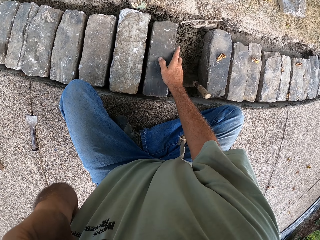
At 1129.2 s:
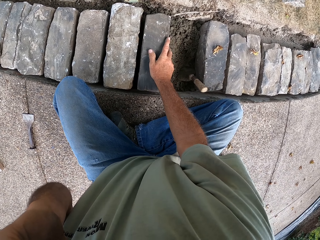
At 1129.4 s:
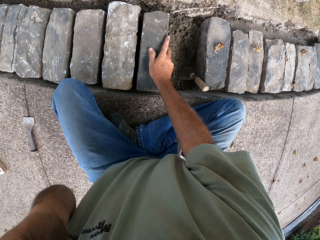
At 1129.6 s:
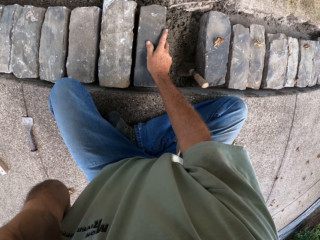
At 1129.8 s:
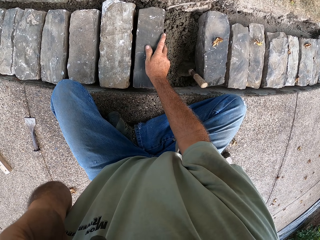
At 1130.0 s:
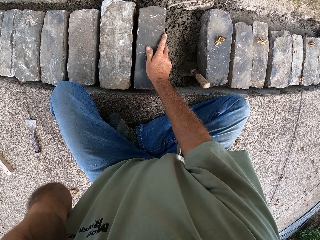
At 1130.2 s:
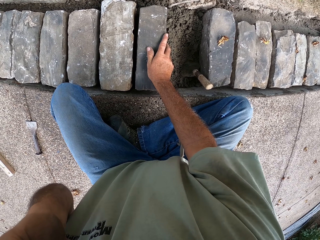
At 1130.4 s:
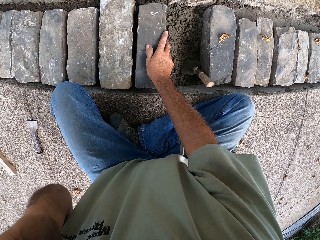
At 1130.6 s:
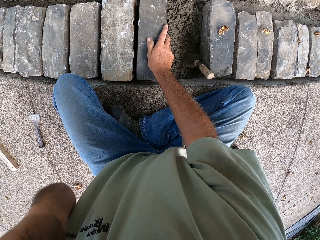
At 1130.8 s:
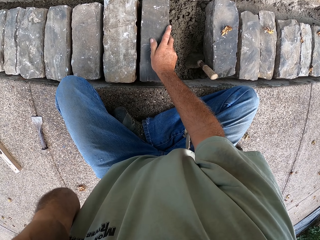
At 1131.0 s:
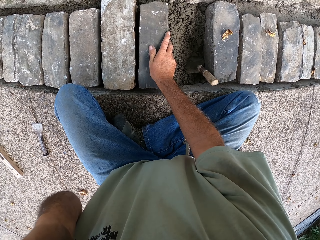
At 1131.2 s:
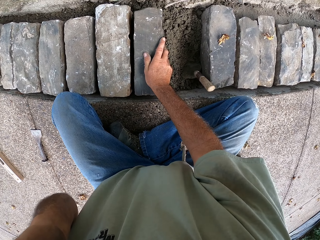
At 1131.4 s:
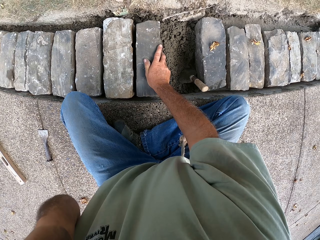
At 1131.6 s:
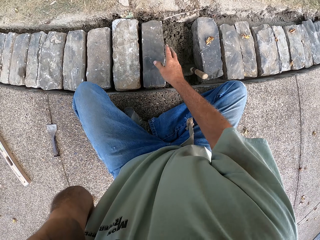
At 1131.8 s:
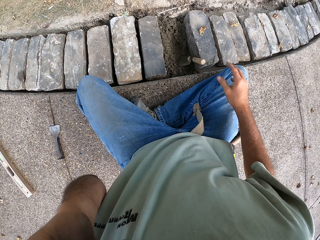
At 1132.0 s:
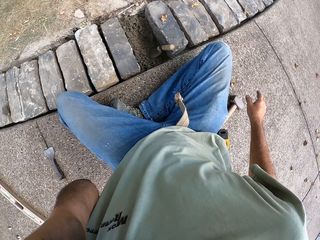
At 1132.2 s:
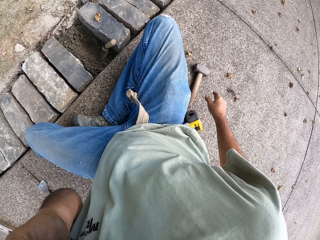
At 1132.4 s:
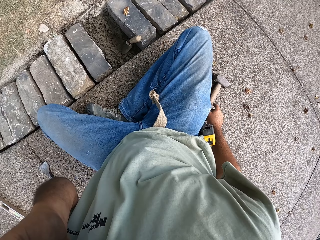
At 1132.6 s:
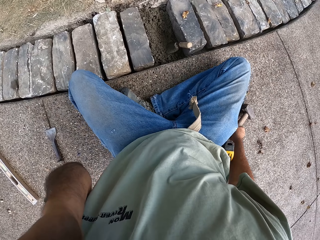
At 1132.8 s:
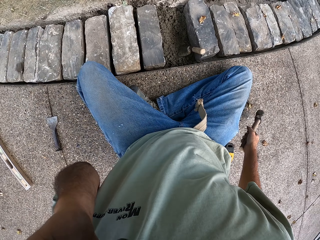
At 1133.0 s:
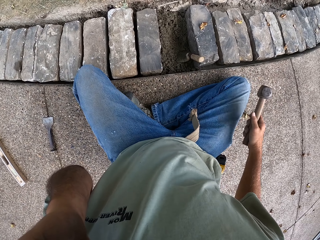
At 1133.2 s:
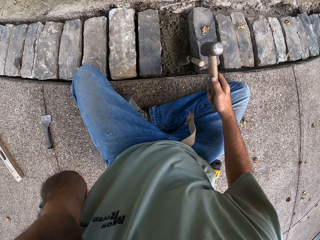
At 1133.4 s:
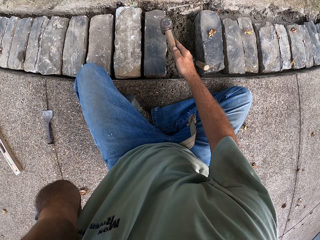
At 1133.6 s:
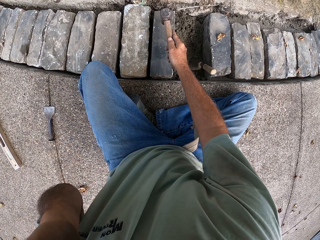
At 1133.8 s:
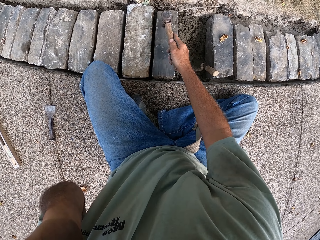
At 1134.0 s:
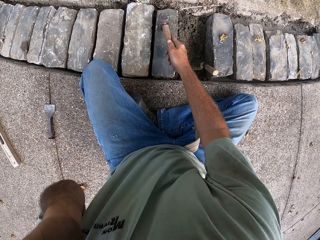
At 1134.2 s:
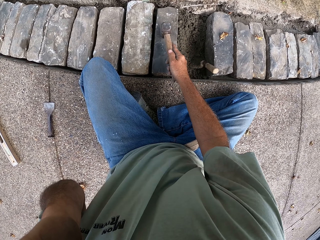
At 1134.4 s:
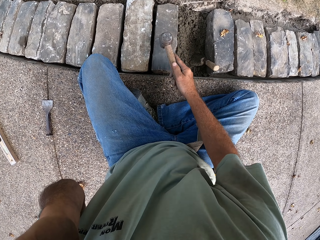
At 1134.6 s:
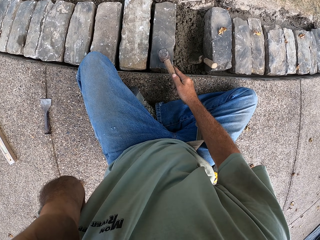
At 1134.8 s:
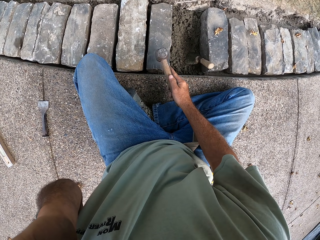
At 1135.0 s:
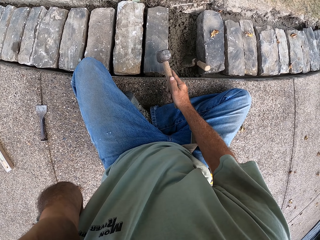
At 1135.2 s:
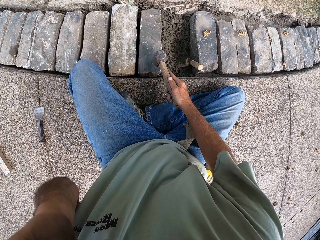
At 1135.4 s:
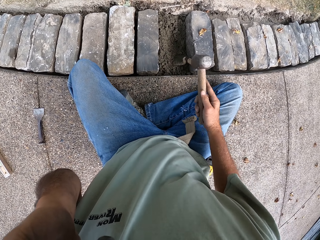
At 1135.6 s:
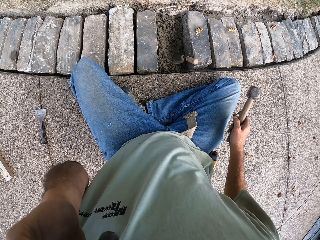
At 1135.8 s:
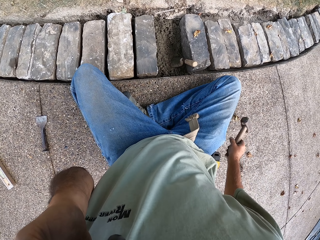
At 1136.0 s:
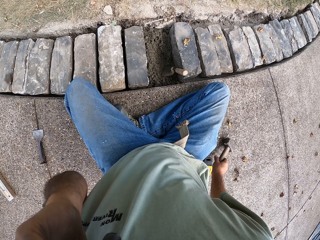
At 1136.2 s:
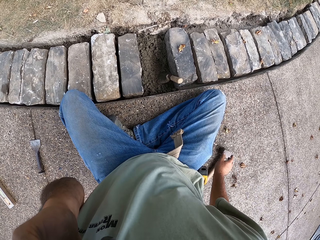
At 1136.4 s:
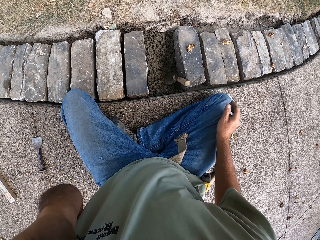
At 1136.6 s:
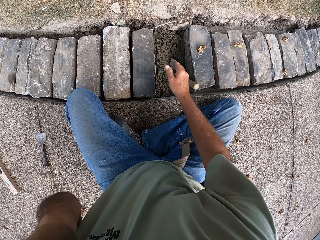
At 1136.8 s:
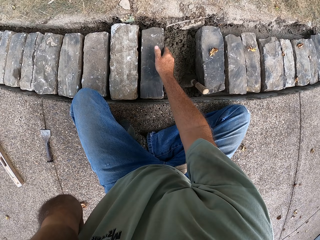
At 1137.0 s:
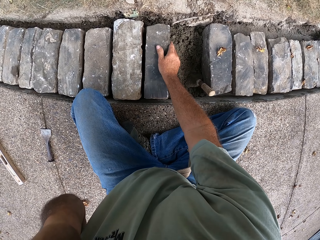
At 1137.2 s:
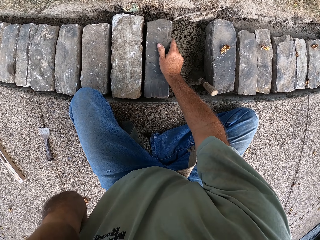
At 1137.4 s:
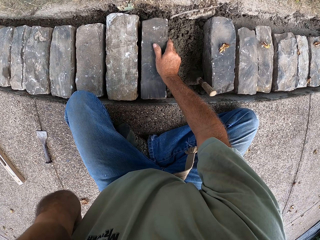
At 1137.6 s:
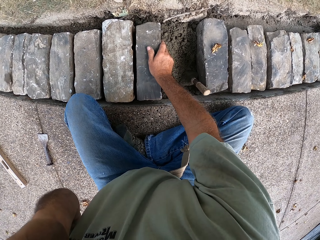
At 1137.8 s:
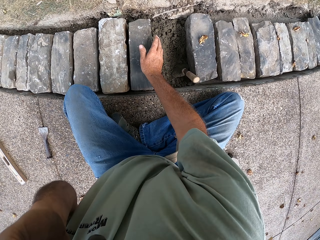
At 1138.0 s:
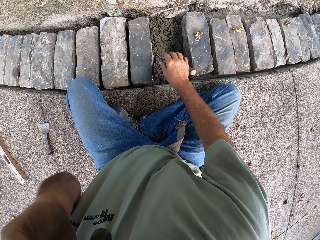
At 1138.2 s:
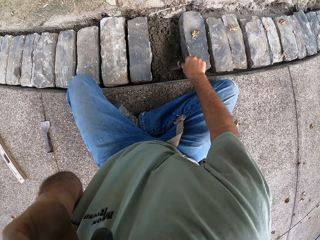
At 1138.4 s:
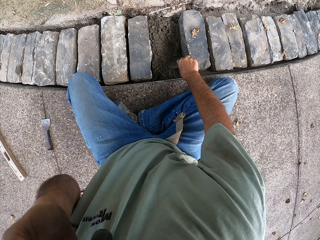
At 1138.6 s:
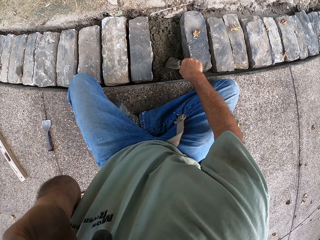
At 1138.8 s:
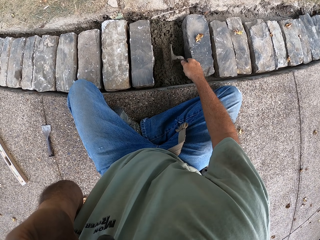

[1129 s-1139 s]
The camera wearer puts the brick or stone on top of the concrete foundation. They move the brick. They pick the hammer. They hit the brick with the hammer. They put the hammer on the ground. They move the brick. They press the stone on the sand. They pick the trowel.

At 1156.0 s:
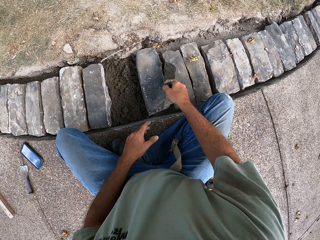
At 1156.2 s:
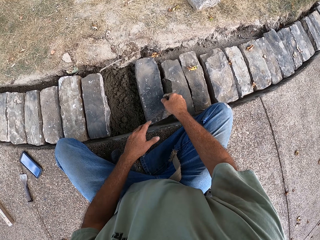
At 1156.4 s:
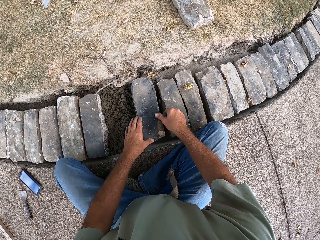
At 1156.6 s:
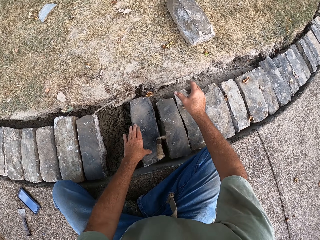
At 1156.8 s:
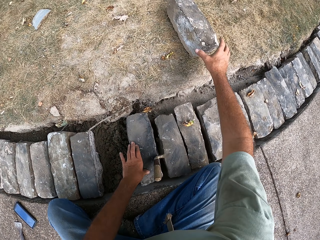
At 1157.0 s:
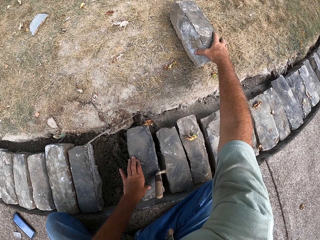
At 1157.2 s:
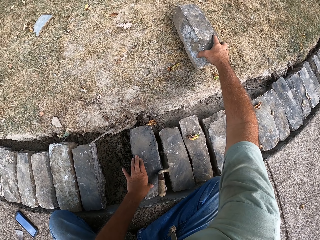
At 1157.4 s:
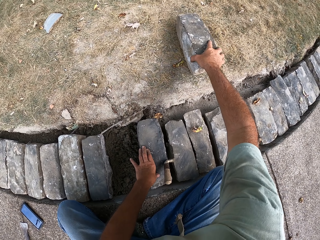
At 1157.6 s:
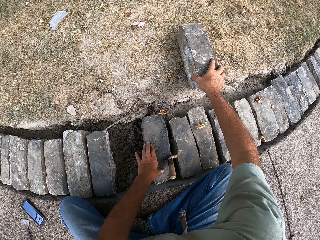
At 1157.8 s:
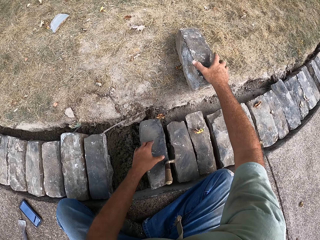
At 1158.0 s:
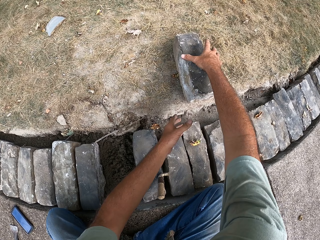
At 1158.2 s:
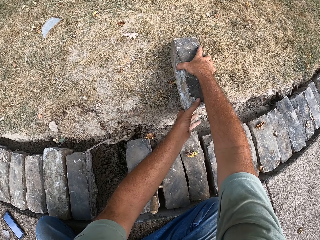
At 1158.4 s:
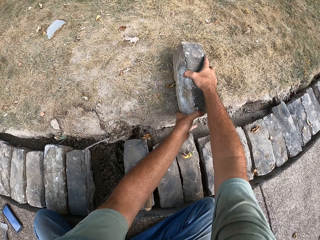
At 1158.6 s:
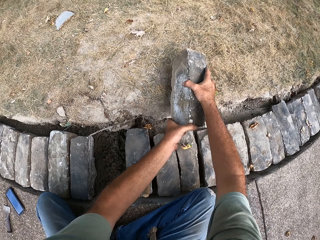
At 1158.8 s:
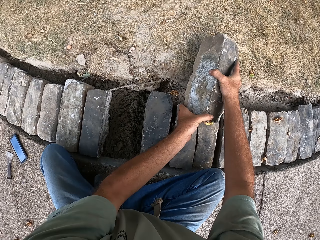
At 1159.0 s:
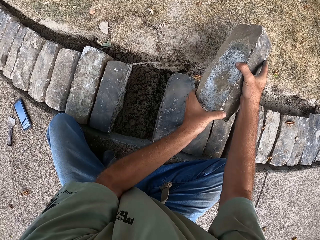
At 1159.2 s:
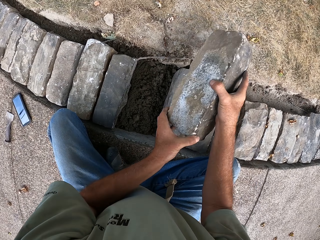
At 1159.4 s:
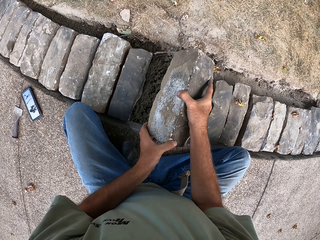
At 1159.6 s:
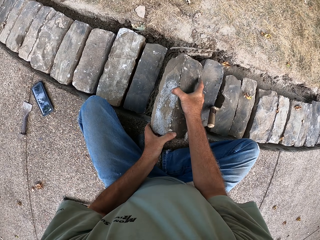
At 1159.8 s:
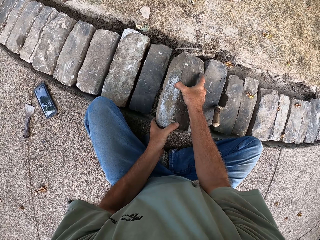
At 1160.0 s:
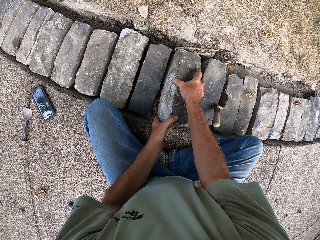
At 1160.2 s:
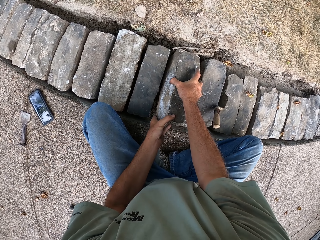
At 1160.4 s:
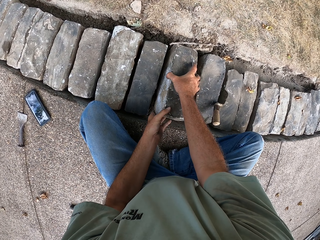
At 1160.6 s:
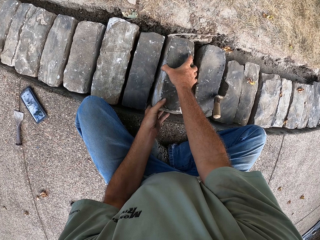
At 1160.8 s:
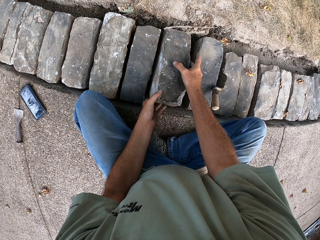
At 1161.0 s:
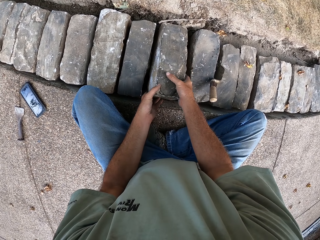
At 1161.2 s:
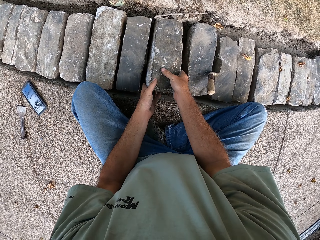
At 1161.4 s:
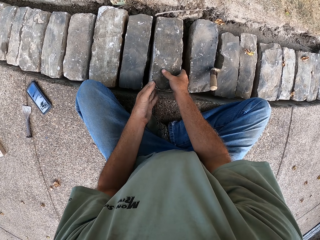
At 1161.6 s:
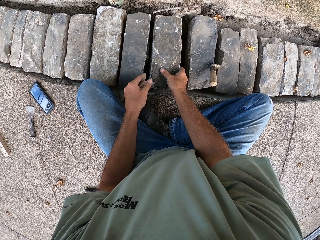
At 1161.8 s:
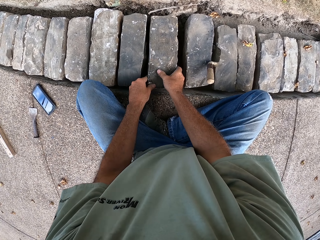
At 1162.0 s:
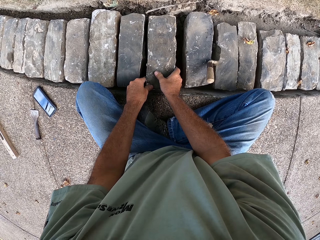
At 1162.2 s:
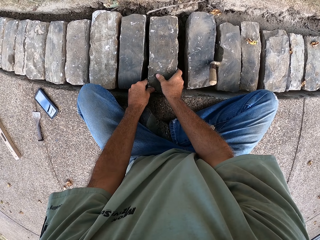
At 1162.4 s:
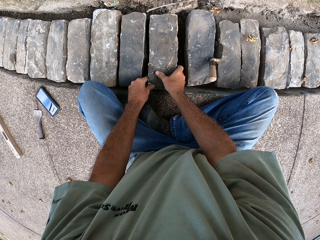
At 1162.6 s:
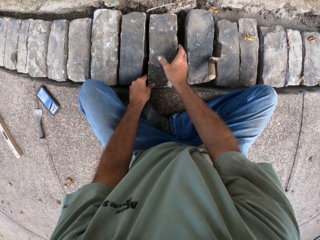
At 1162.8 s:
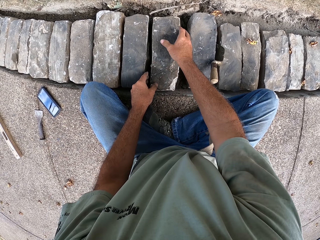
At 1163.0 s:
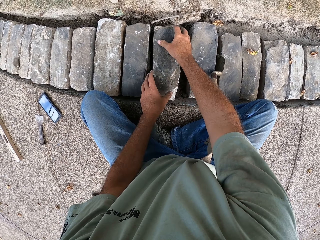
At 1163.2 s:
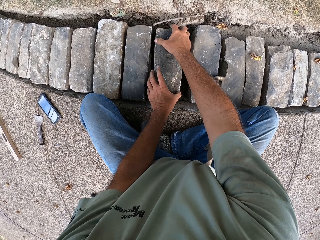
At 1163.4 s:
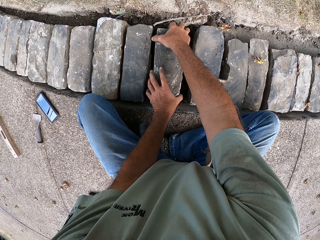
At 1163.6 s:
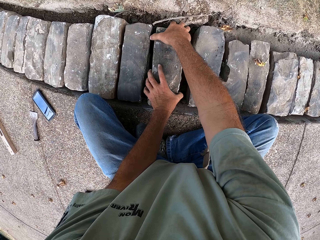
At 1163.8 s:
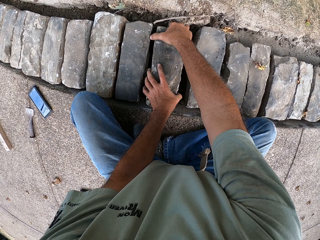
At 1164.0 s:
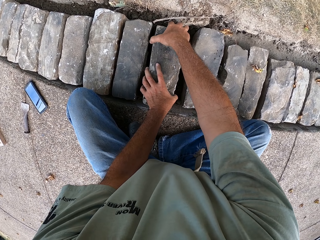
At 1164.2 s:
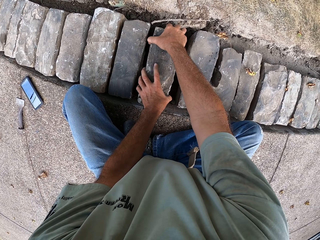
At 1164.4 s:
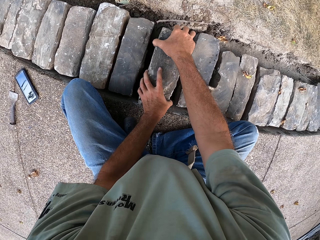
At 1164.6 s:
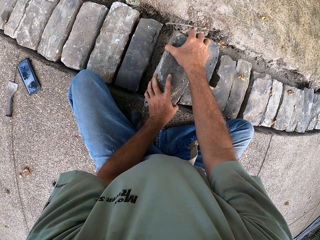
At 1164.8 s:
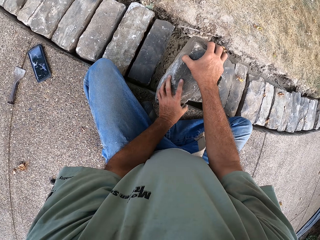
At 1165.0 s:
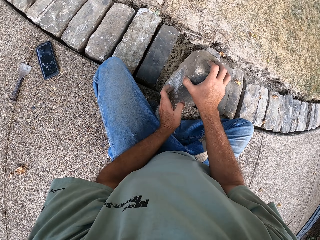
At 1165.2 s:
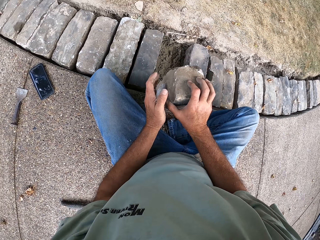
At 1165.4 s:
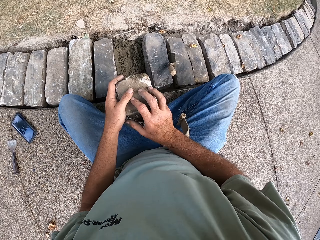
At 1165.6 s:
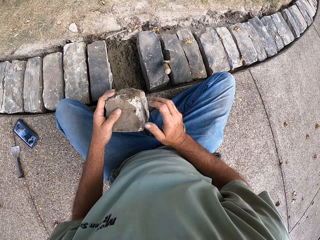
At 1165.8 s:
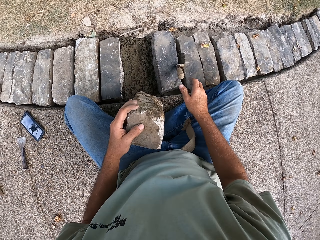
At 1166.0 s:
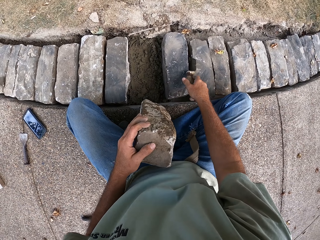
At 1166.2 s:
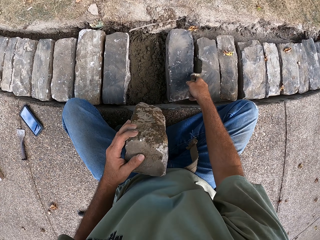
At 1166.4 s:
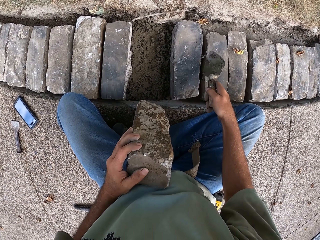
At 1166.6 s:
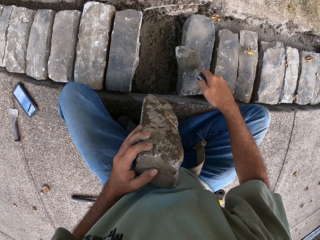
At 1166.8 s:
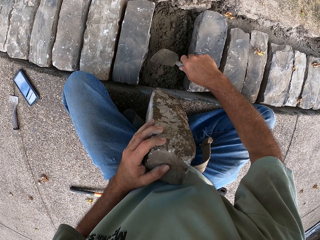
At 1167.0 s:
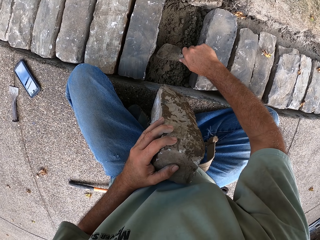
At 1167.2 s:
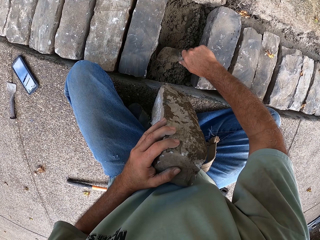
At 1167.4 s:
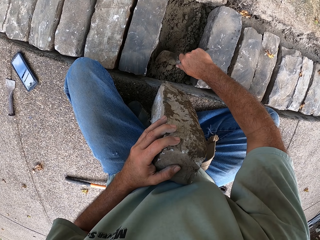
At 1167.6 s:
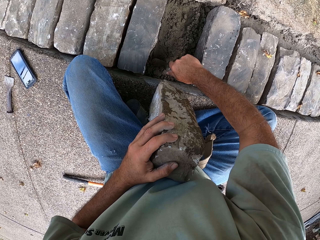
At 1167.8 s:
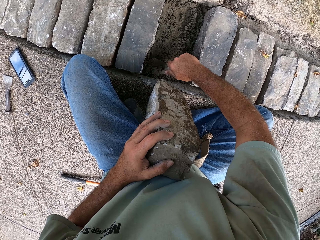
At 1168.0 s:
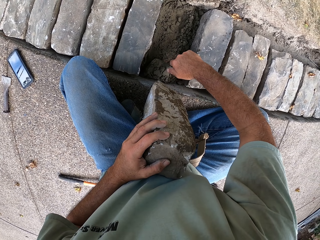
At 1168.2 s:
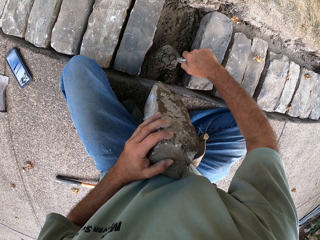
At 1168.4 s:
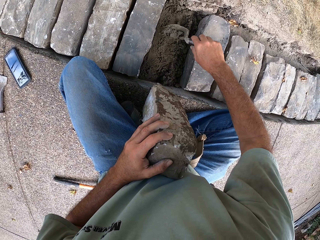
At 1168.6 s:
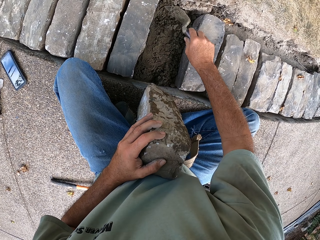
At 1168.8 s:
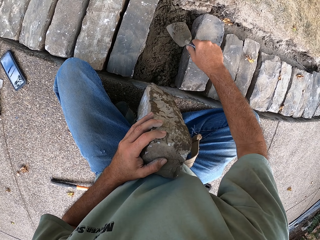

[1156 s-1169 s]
The camera wearer puts the trowel between the bricks or stones. They pick the brick. They pull the stone. They put the brick on top of the concrete. They lift the stone. They remove the brick from the basement foundation. They pick the trowel. They scoop the concrete. They spread the sand mixture using the trowel.
